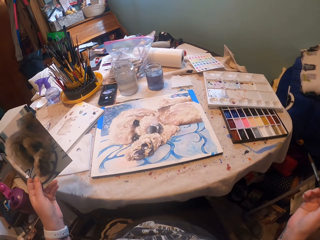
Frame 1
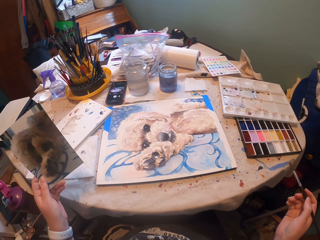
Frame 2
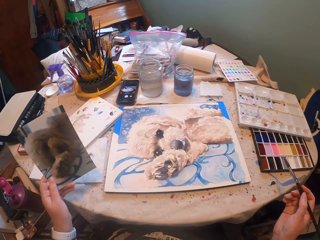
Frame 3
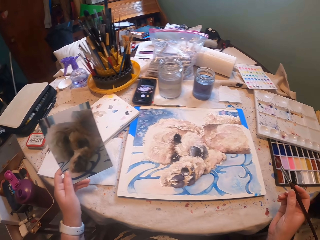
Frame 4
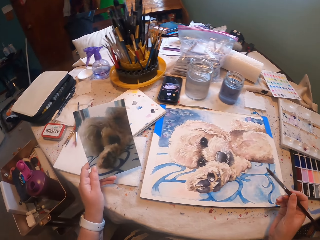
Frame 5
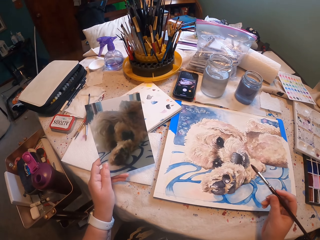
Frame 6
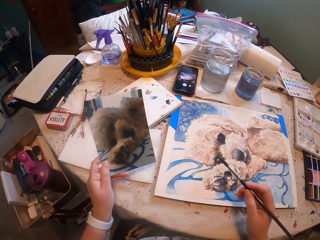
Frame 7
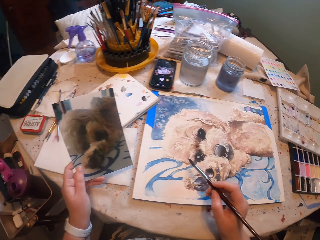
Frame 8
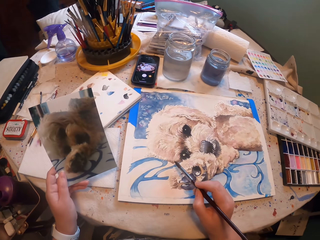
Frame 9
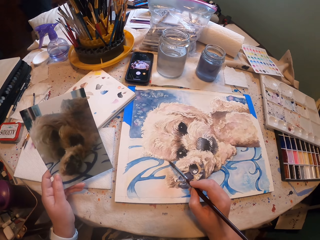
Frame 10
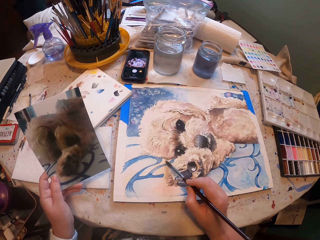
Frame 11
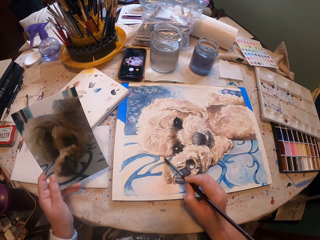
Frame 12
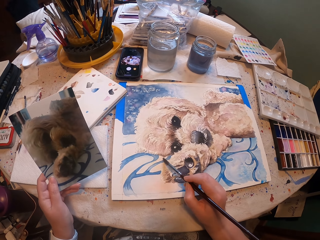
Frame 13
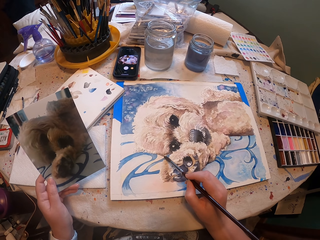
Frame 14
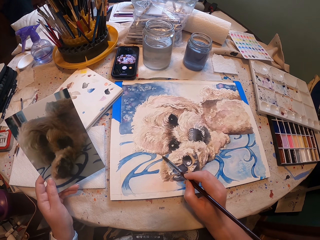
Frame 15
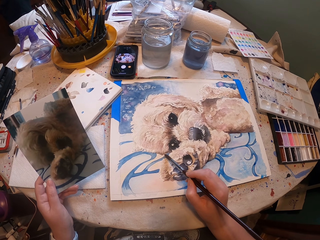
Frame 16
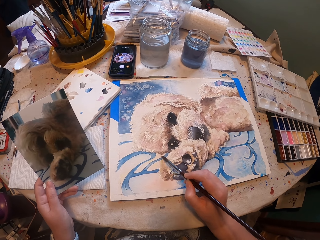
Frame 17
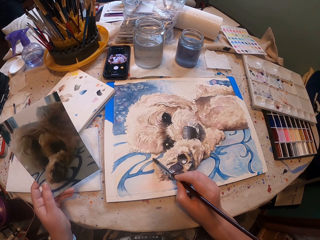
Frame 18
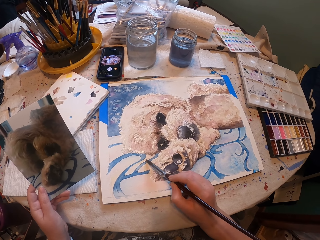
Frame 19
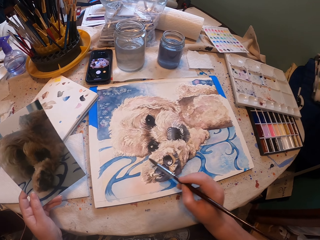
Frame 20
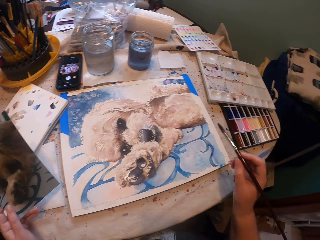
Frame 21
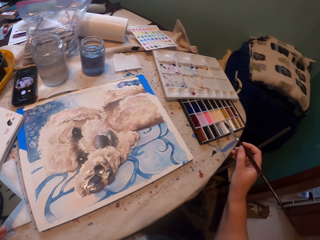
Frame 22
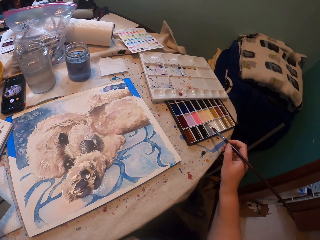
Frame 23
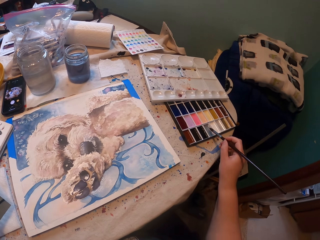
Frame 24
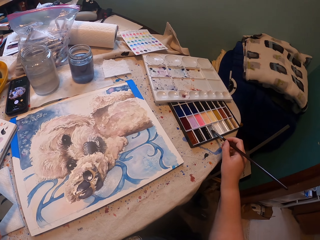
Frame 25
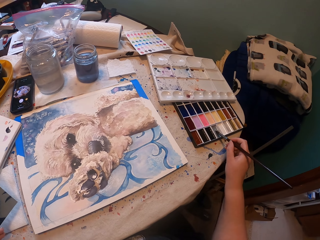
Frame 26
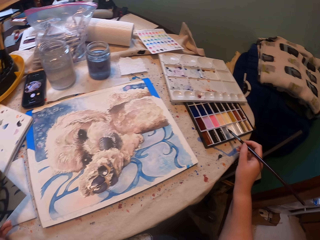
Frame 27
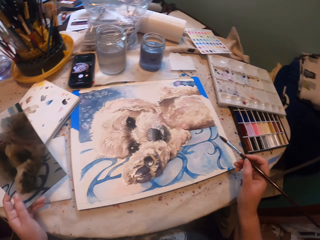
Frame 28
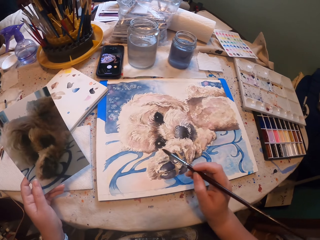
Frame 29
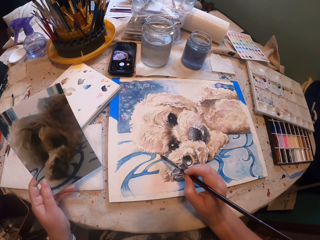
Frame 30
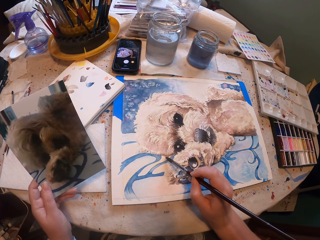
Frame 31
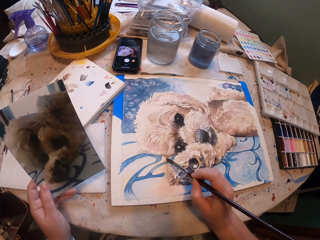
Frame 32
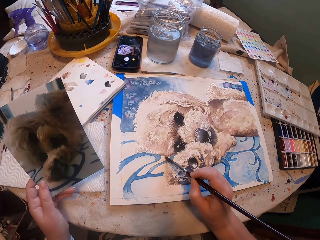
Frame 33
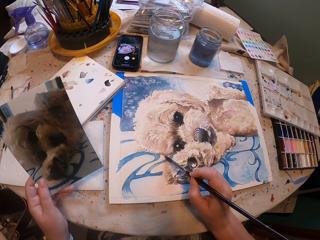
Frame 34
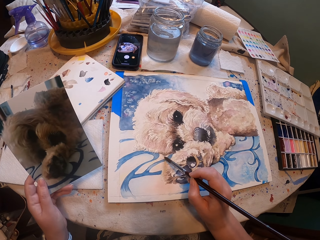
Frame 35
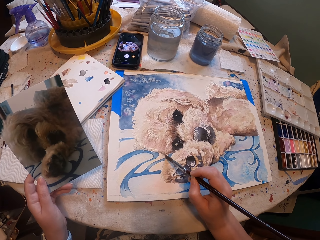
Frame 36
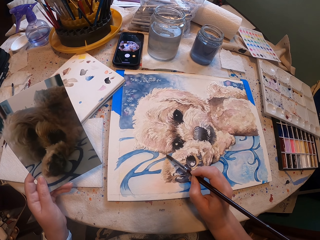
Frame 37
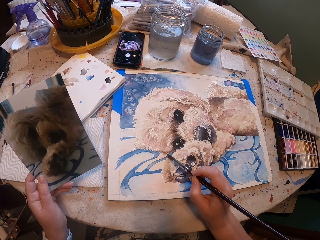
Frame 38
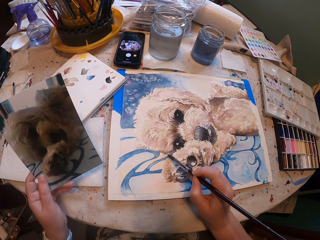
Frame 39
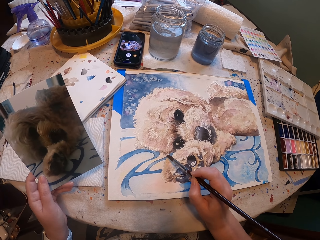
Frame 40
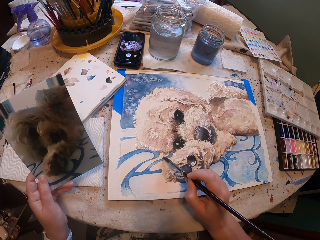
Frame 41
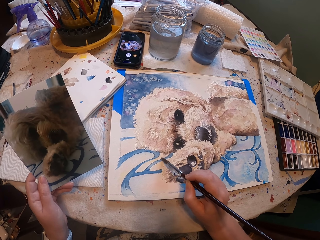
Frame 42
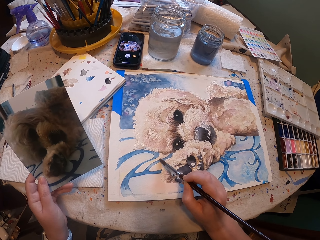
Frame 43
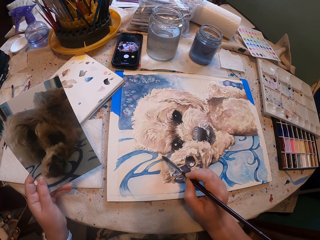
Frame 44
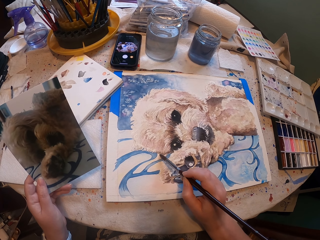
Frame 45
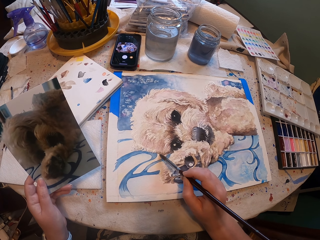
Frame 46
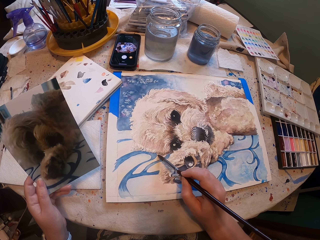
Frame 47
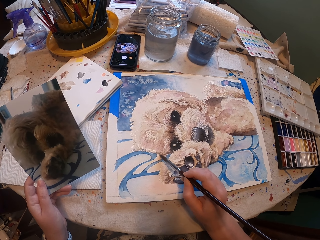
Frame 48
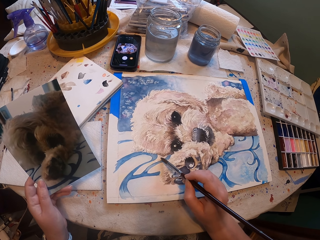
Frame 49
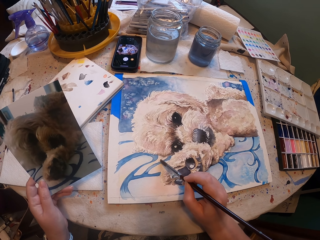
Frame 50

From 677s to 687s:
The camera wearer places the left hand on the table. They return the right hand on the sketch. They paint a painting using a paintbrush. They dip the brush in the paint. They paint the painting using the paintbrush.

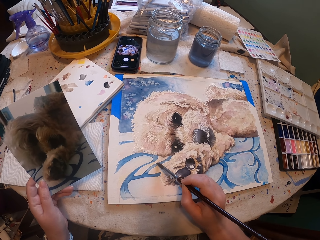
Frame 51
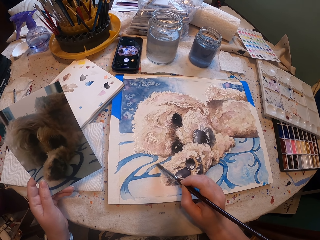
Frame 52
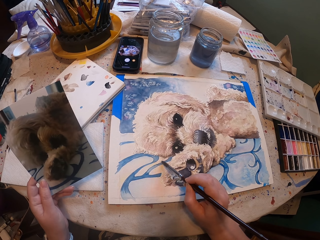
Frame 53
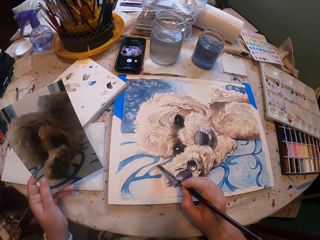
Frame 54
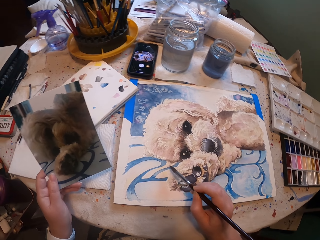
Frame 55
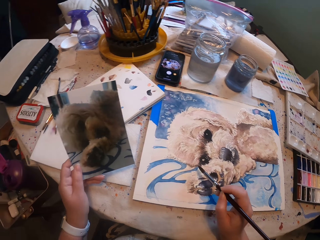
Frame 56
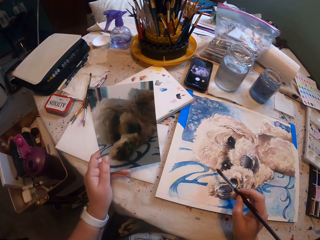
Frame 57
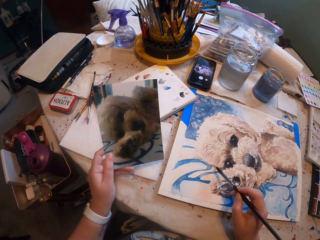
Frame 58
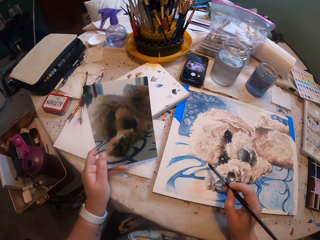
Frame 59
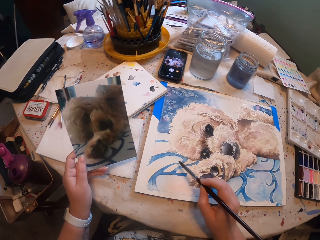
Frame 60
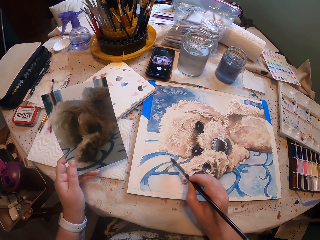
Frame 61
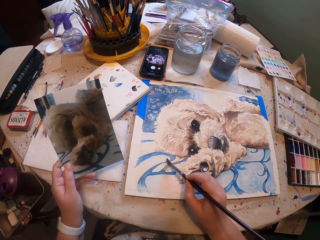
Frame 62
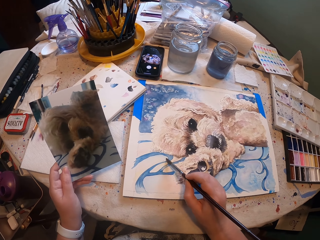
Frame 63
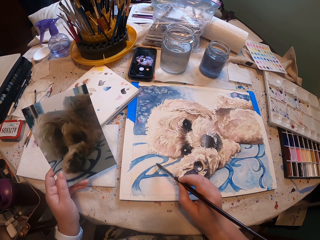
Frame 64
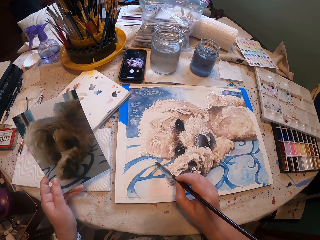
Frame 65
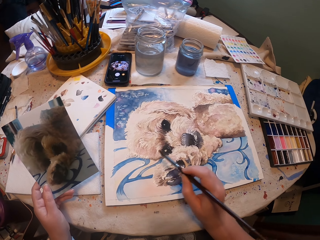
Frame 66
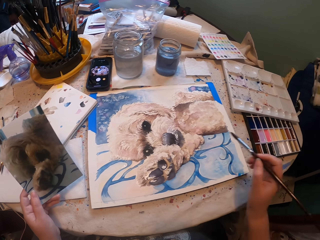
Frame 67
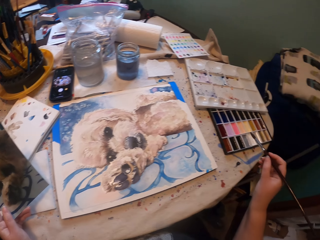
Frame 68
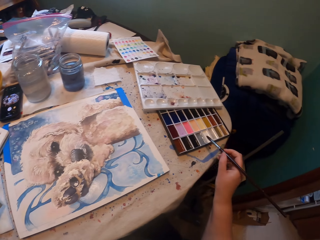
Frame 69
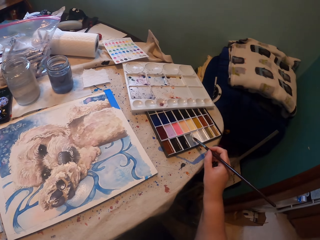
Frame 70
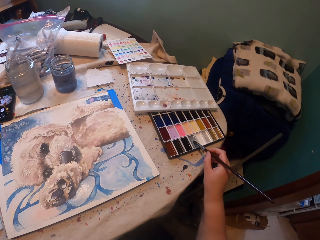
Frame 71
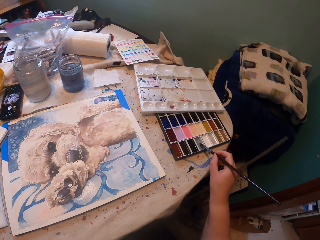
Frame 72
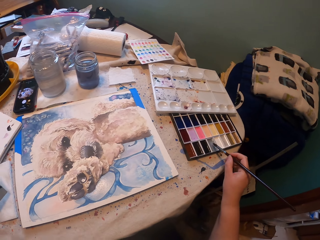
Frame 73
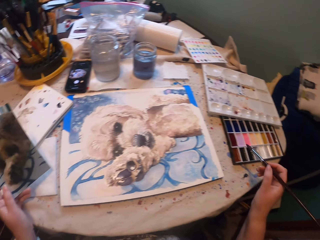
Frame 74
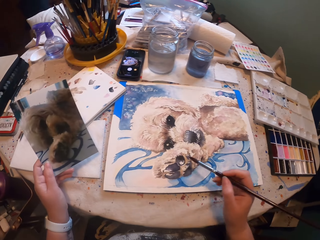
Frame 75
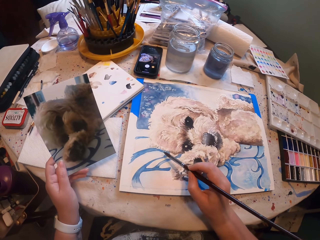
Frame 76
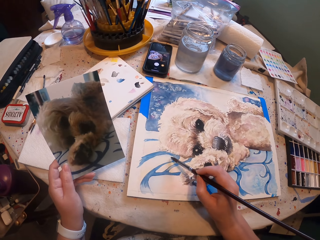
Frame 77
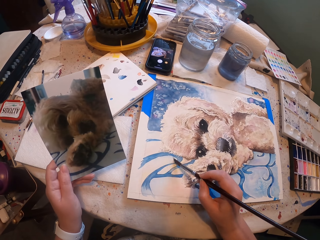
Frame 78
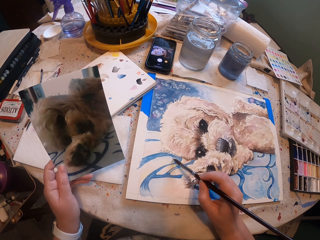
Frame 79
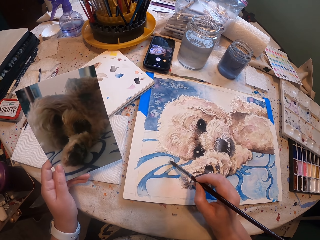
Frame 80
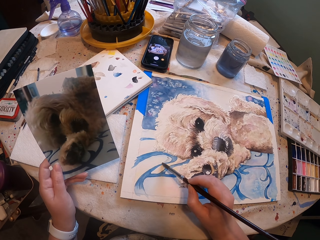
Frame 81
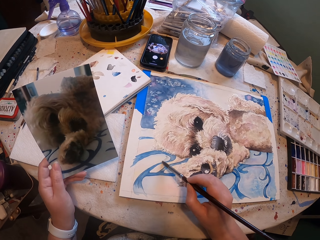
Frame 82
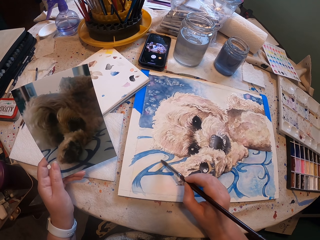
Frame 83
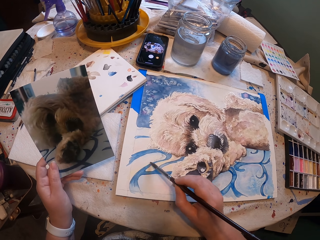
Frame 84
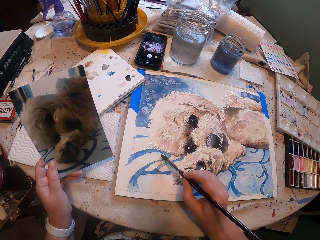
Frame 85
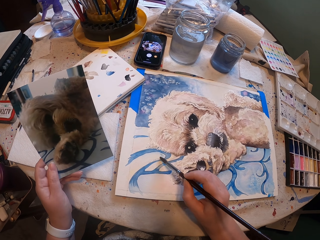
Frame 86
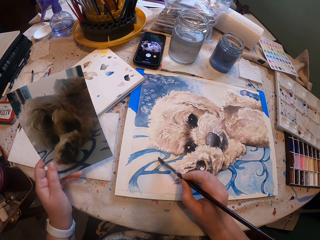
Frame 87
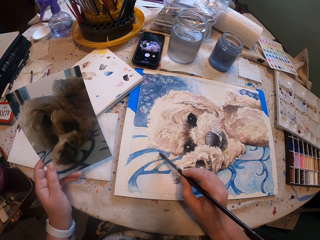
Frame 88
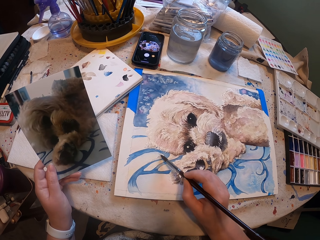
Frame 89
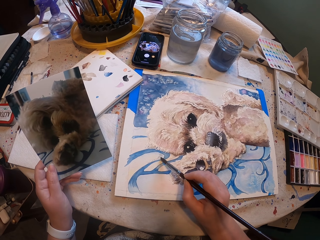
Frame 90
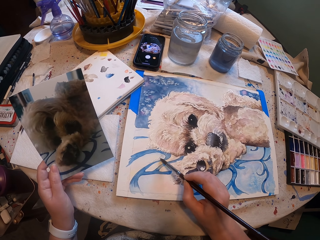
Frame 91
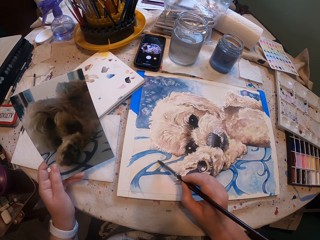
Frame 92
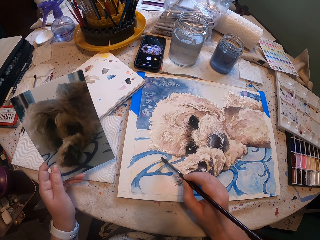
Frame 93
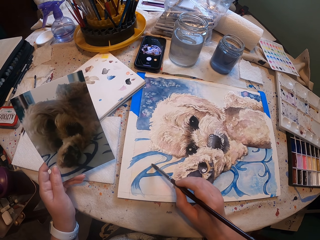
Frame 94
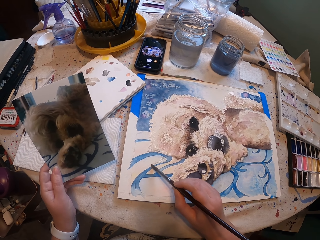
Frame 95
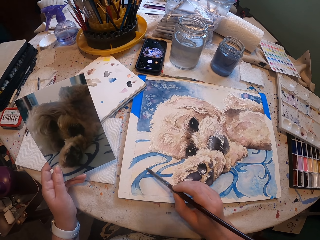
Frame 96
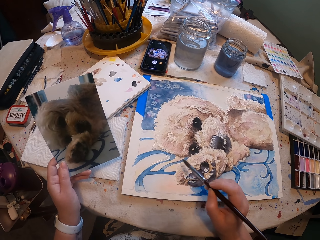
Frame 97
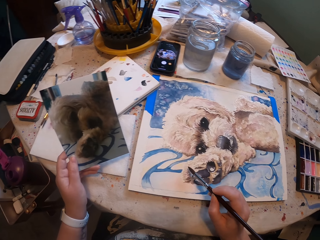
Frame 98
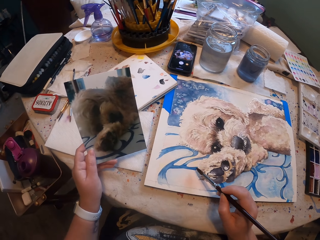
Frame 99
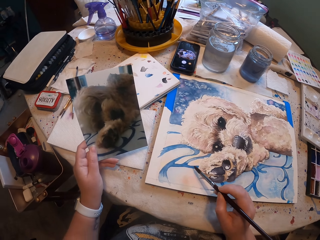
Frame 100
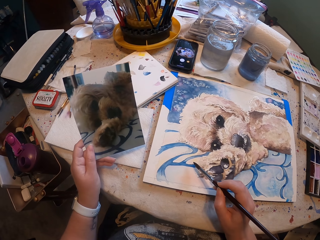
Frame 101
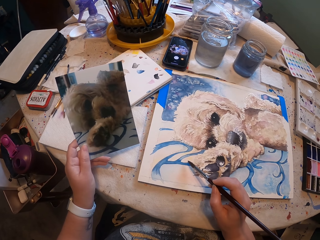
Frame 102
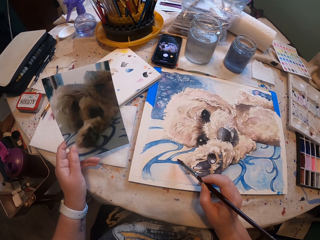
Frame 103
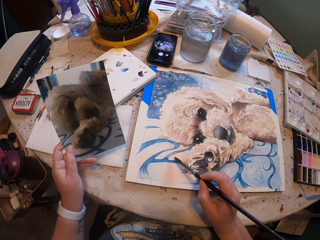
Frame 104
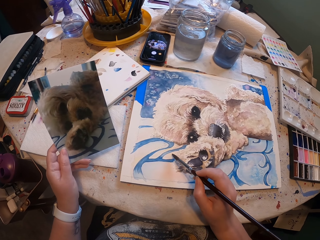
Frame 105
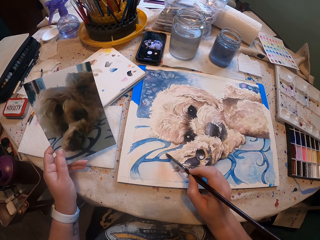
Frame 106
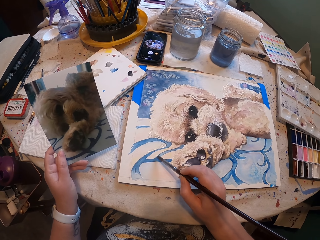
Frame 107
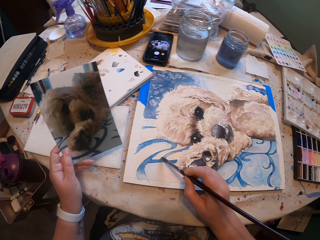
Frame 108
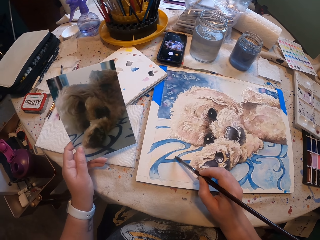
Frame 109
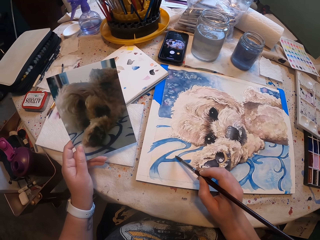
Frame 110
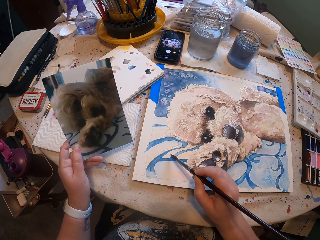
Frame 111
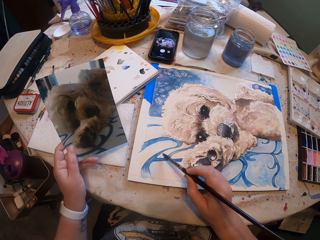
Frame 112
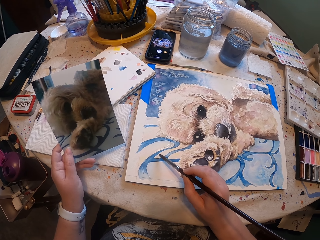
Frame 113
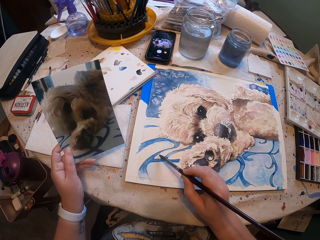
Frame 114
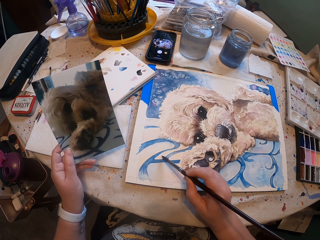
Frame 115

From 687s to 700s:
The camera wearer paints a painting using a paintbrush. They add a grey shade to the brush from the set. They paint the gray shade to the sketch.
